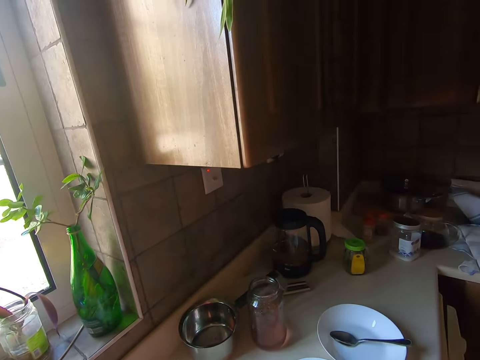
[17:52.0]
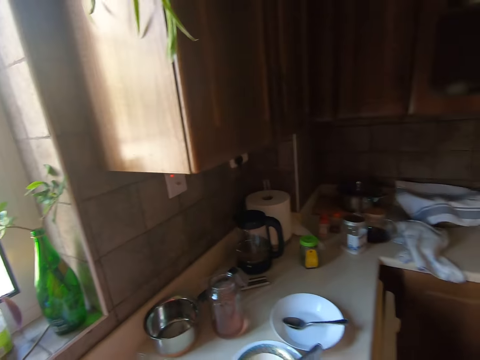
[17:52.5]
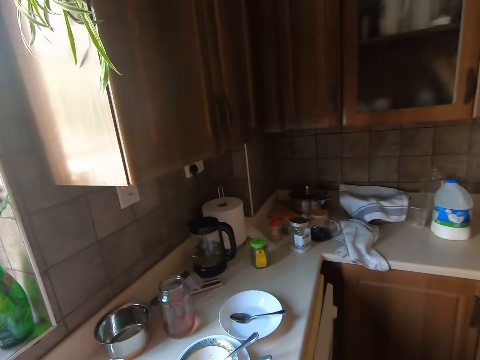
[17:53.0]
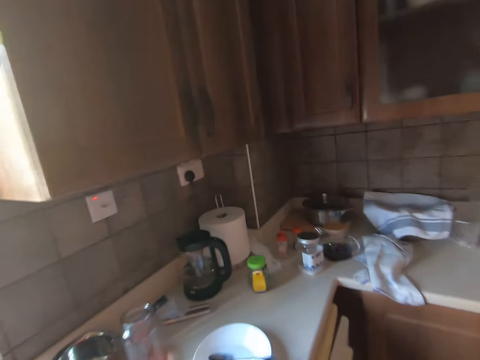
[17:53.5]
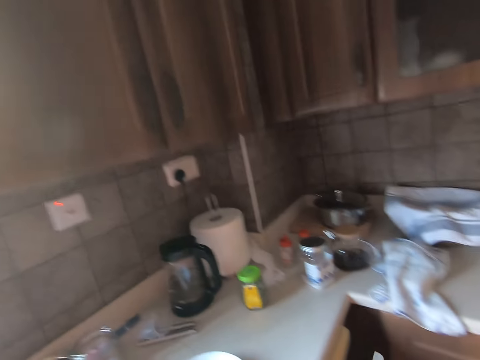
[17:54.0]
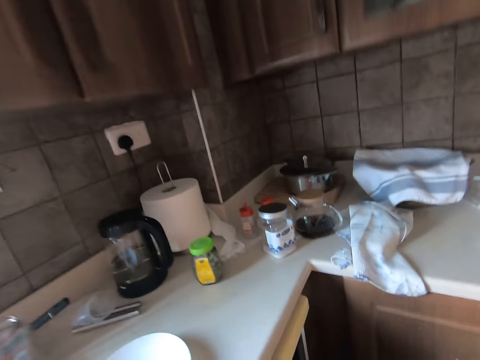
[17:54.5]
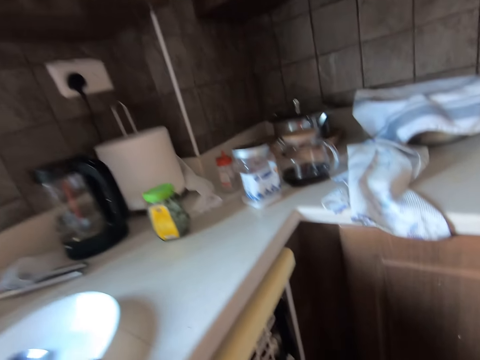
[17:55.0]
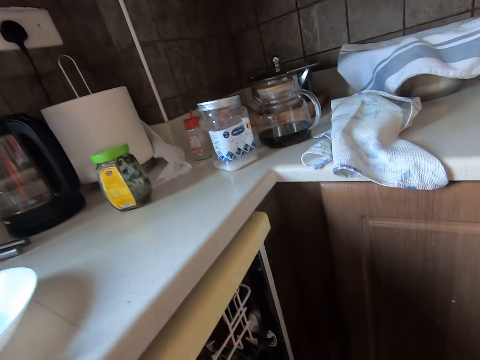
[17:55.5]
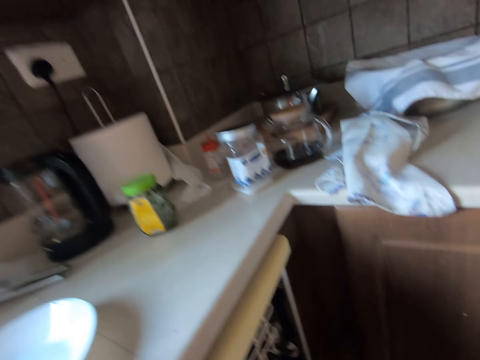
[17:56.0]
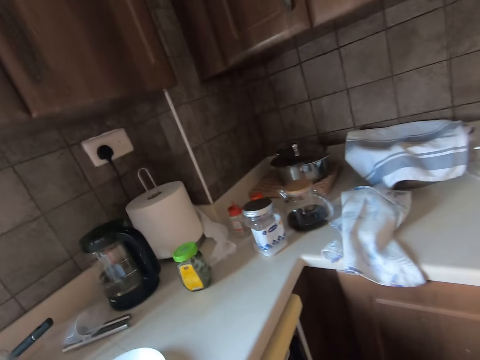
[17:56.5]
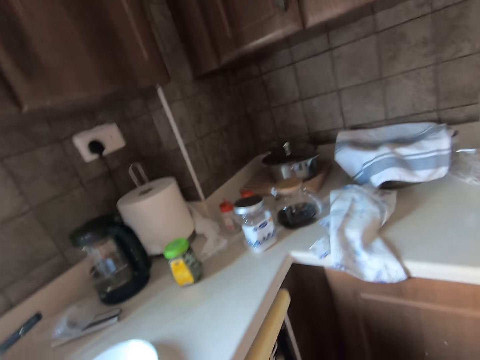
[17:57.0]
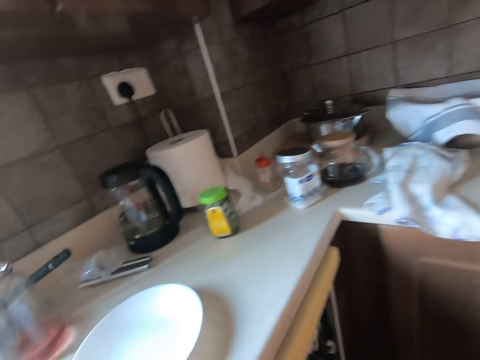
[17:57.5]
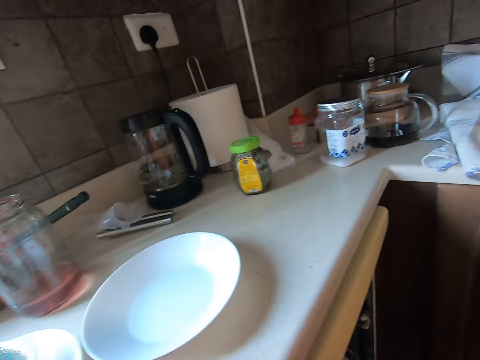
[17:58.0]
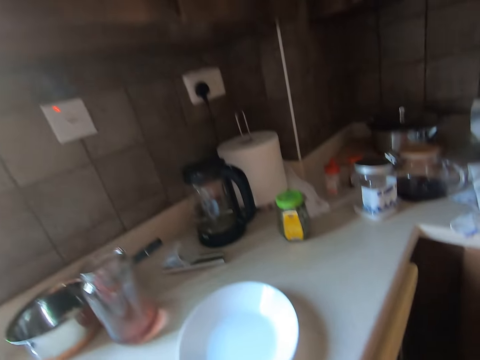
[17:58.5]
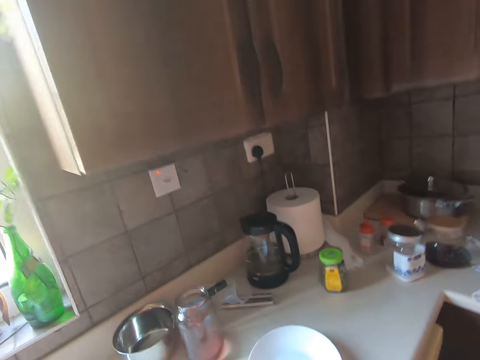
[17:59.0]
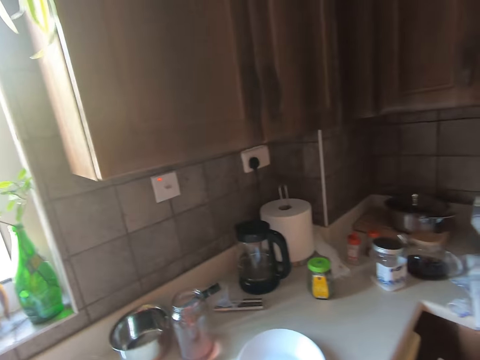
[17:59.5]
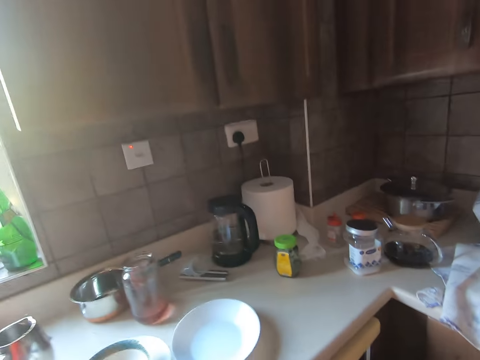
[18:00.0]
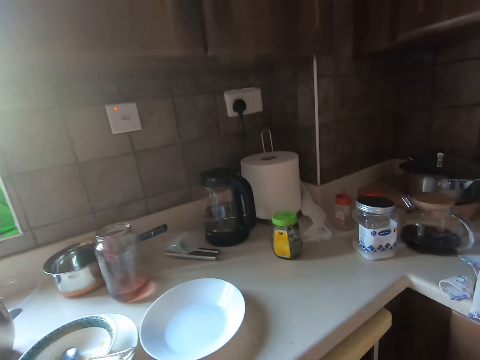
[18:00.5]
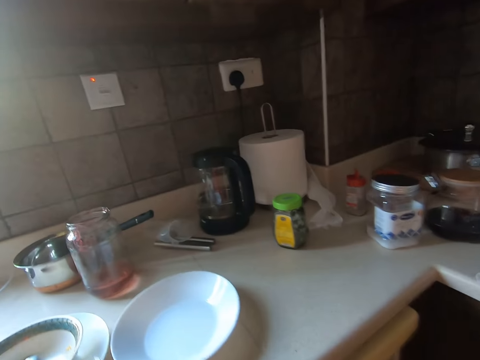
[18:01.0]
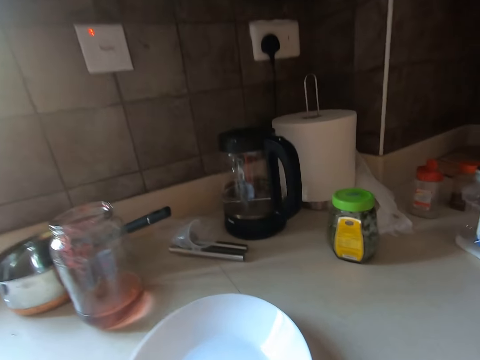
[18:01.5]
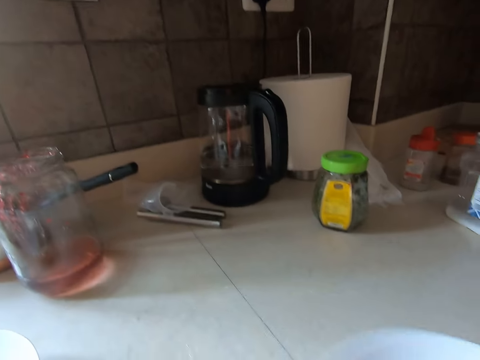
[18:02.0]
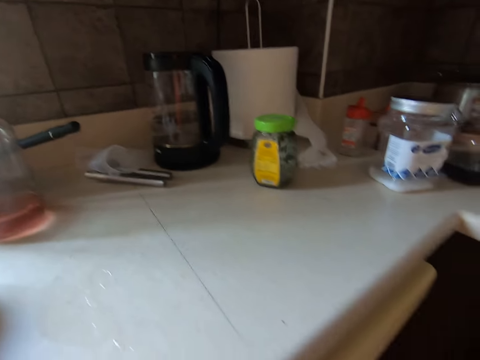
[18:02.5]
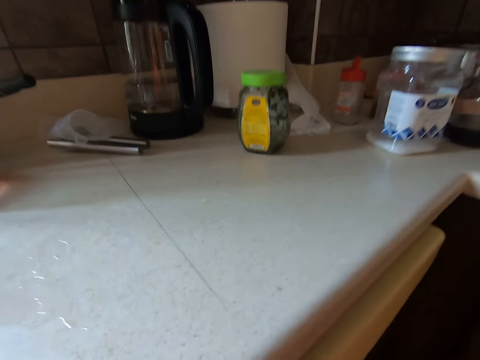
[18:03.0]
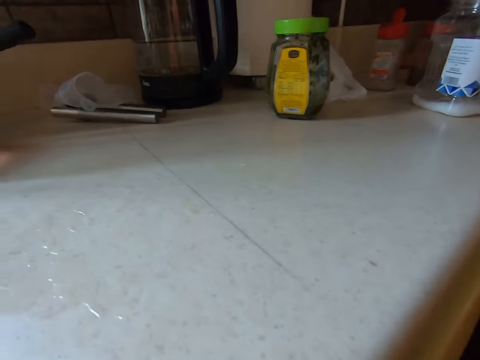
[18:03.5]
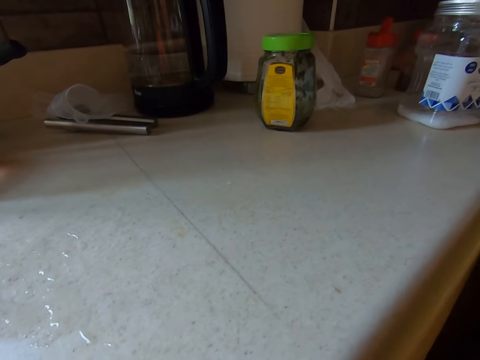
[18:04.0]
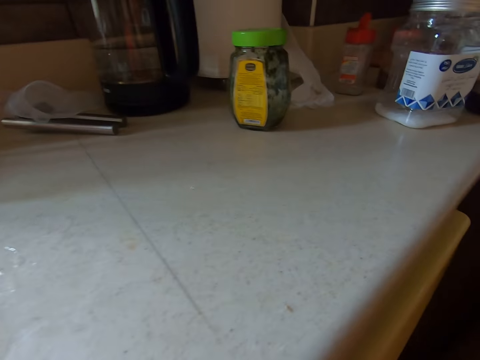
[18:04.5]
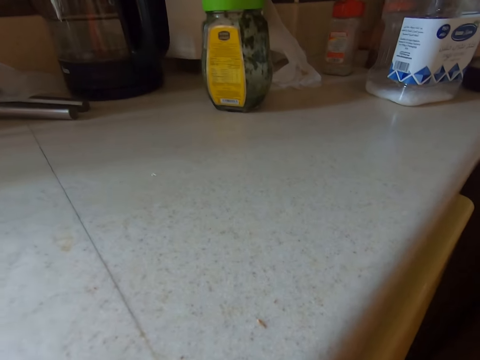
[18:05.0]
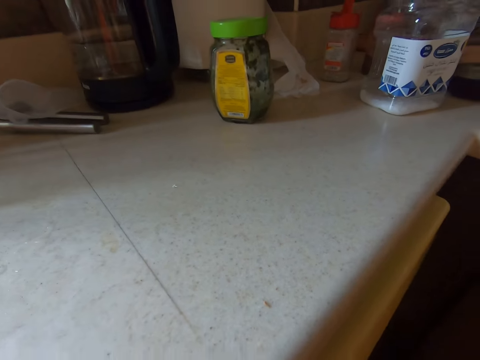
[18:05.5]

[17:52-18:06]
The camera wearer opens the drawer. They take plates from the table.

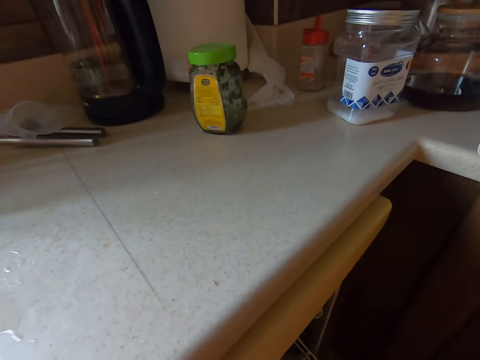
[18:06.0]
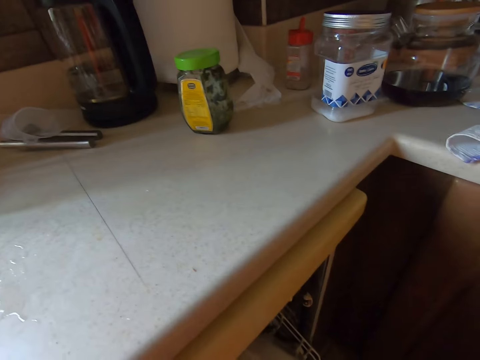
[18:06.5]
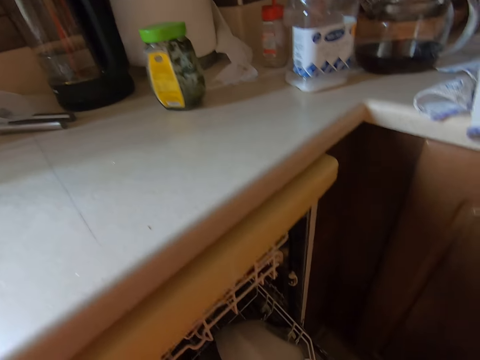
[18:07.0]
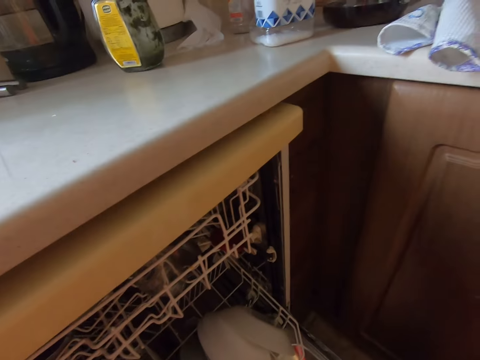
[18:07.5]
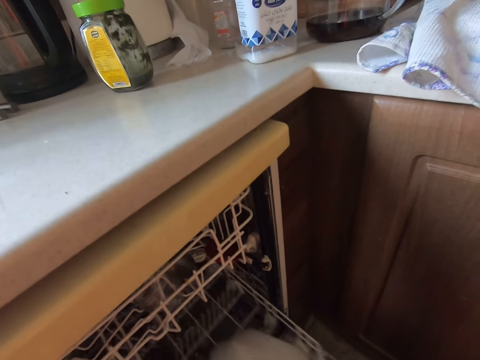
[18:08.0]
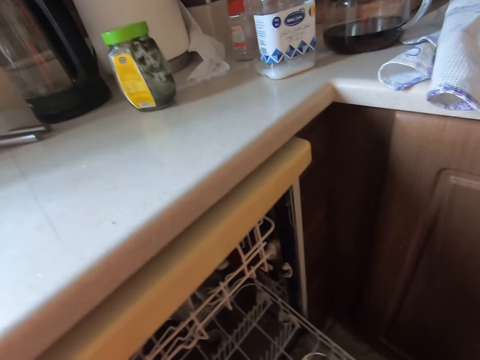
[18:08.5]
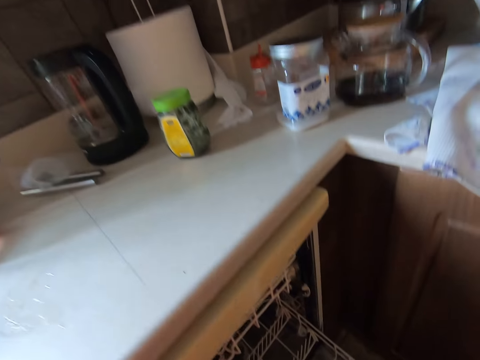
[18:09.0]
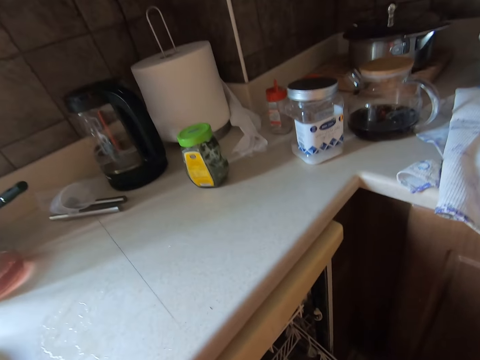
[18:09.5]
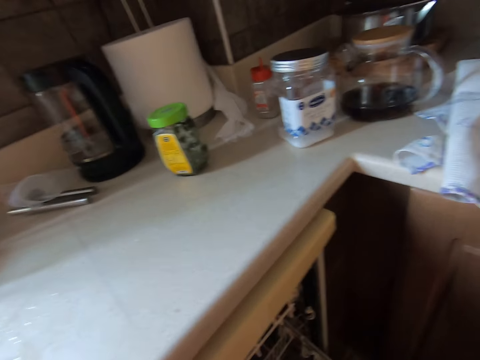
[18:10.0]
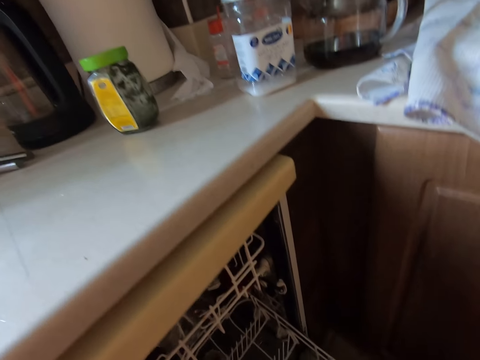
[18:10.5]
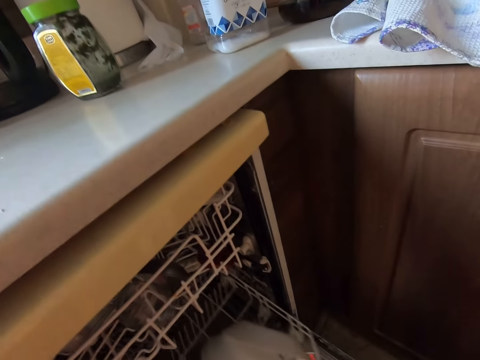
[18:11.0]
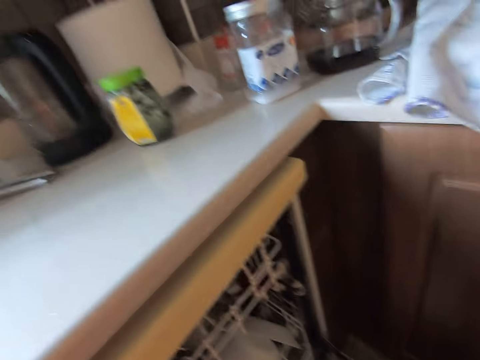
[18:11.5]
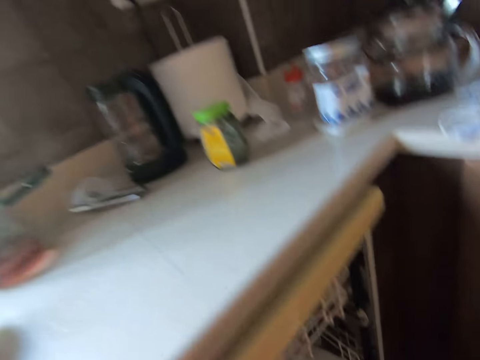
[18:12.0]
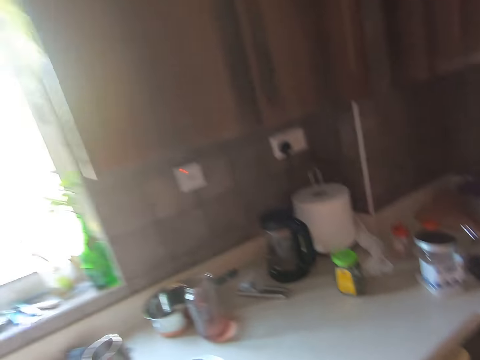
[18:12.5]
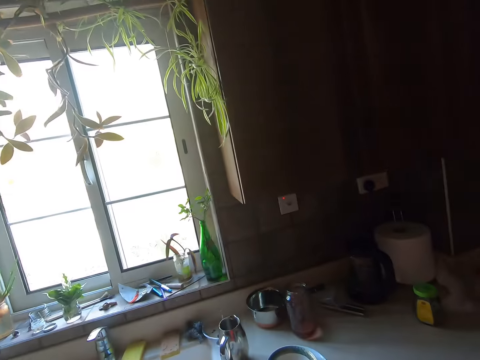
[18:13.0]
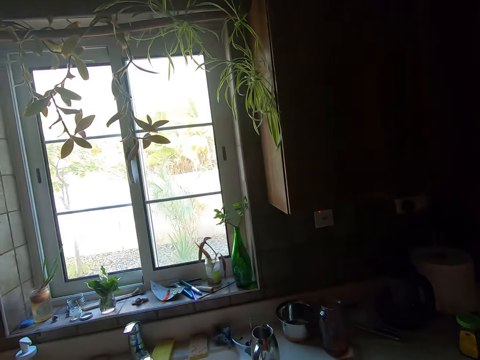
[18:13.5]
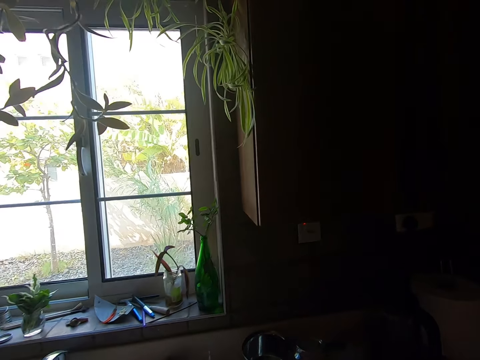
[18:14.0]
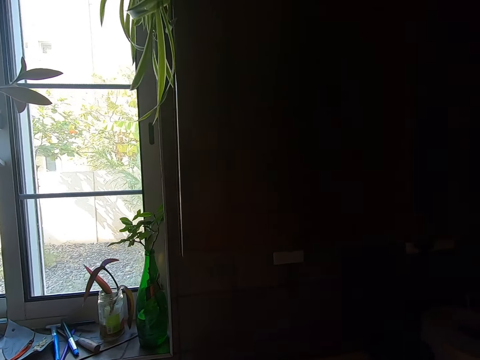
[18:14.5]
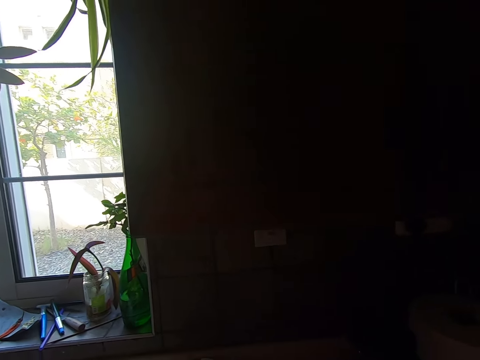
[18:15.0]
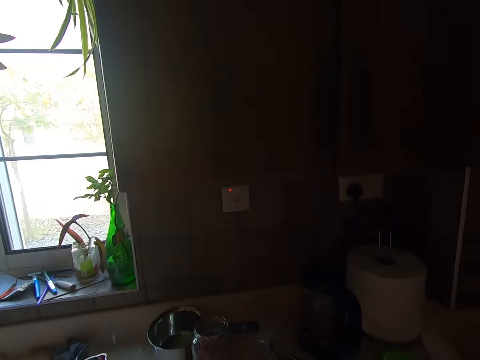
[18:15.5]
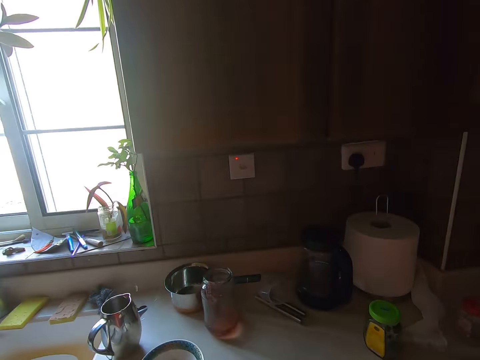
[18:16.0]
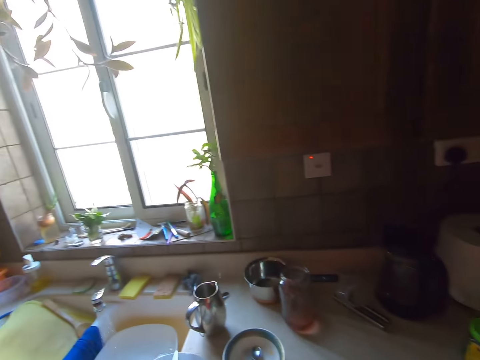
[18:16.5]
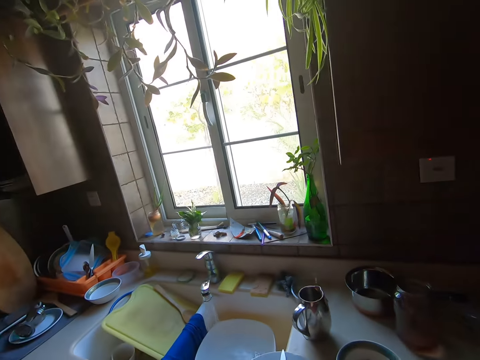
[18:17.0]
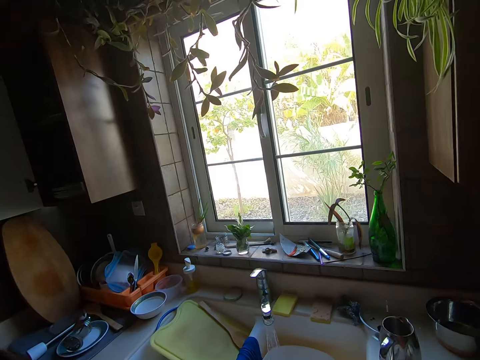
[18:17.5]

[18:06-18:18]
The camera wearer pulls something. They push something.
